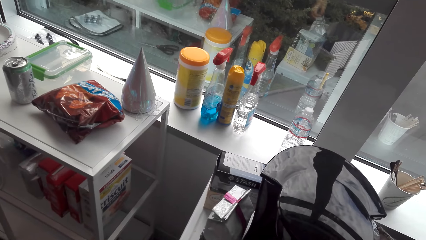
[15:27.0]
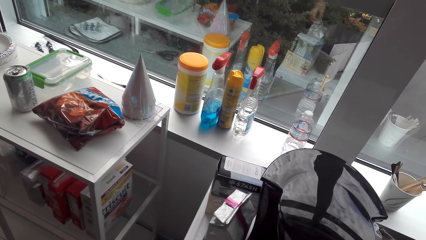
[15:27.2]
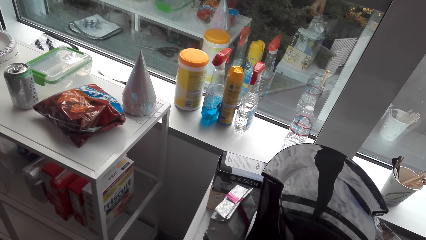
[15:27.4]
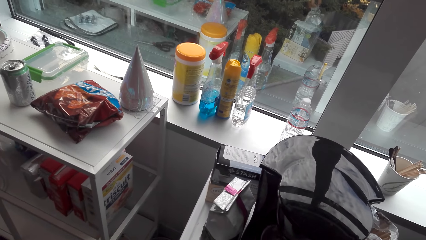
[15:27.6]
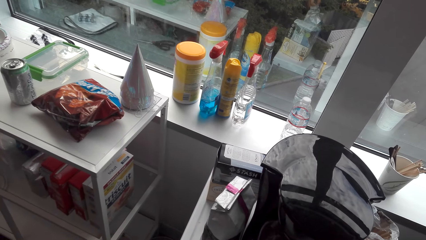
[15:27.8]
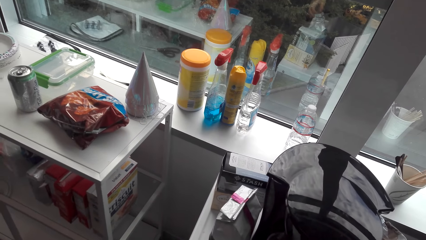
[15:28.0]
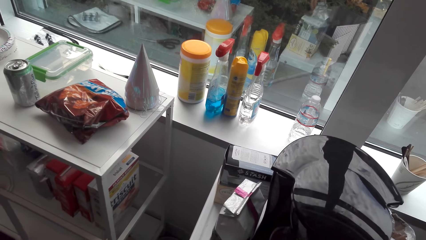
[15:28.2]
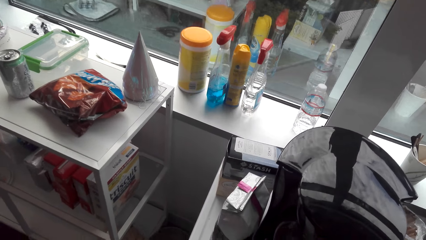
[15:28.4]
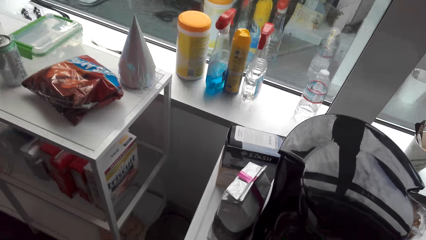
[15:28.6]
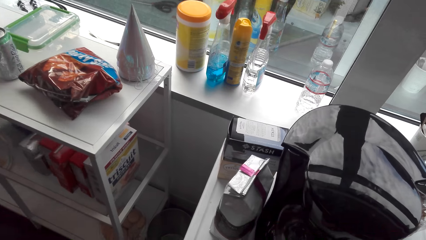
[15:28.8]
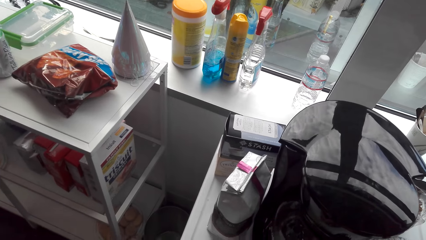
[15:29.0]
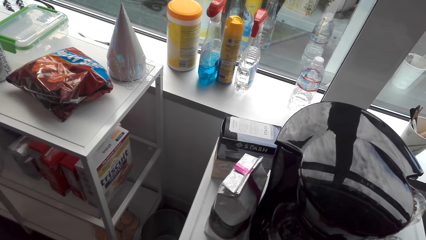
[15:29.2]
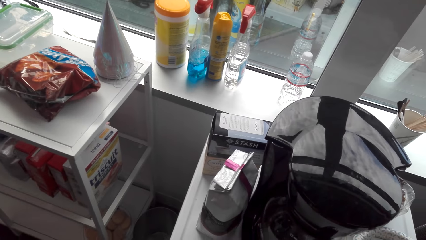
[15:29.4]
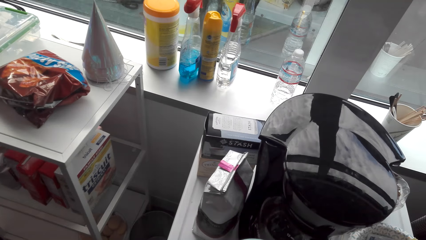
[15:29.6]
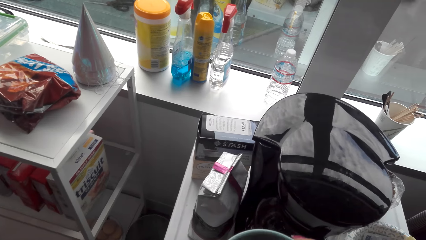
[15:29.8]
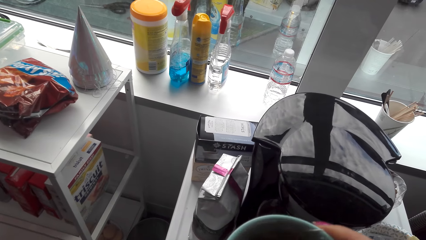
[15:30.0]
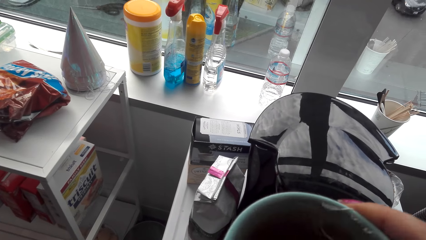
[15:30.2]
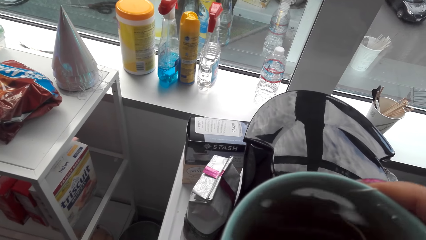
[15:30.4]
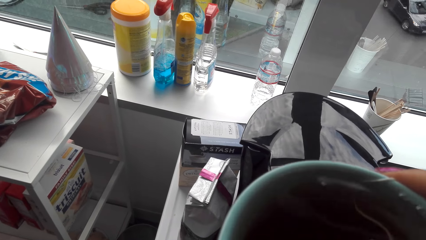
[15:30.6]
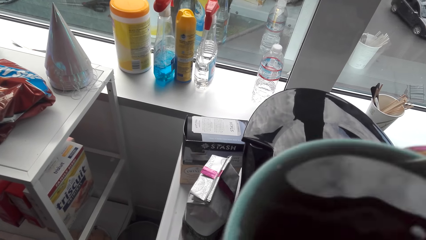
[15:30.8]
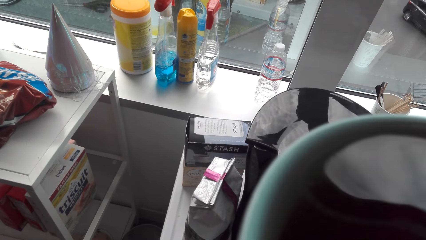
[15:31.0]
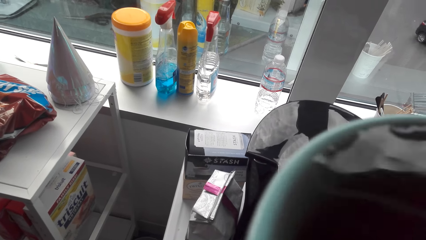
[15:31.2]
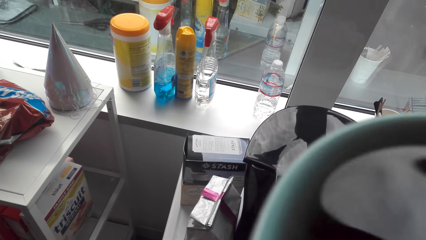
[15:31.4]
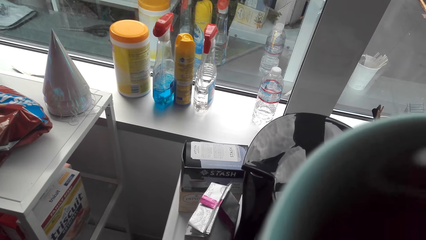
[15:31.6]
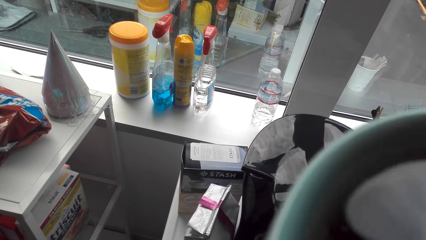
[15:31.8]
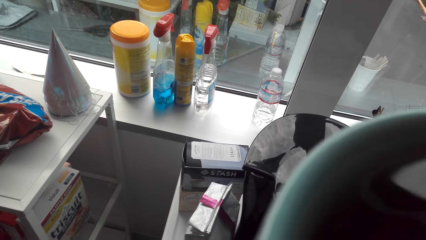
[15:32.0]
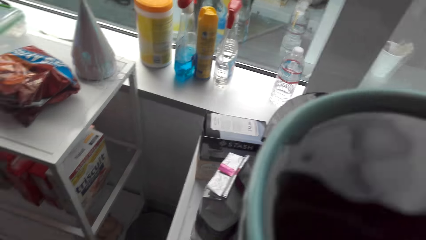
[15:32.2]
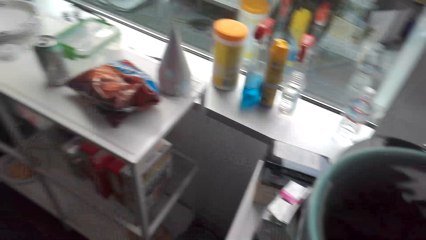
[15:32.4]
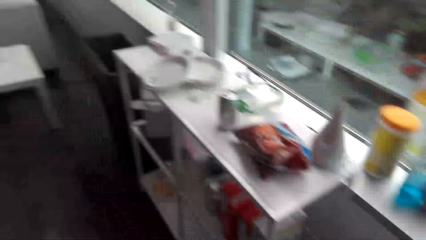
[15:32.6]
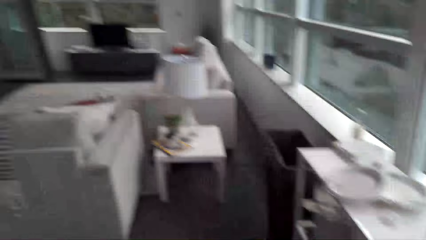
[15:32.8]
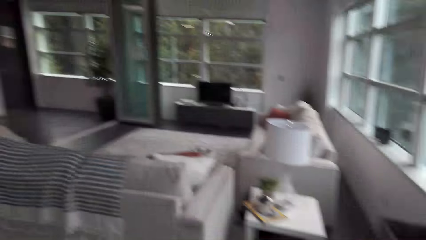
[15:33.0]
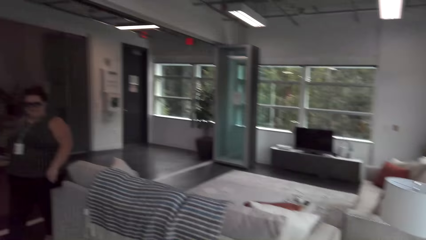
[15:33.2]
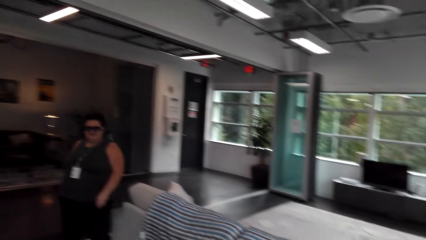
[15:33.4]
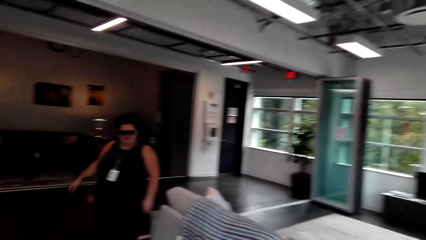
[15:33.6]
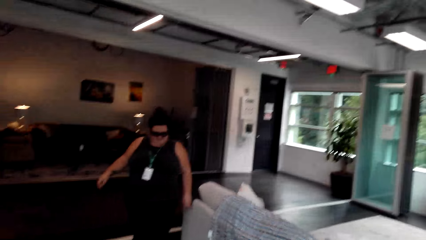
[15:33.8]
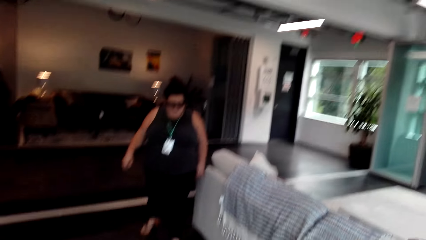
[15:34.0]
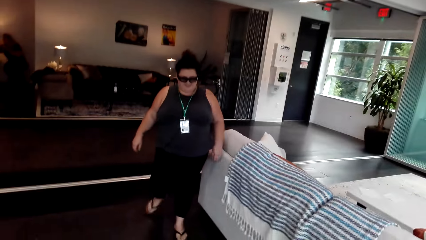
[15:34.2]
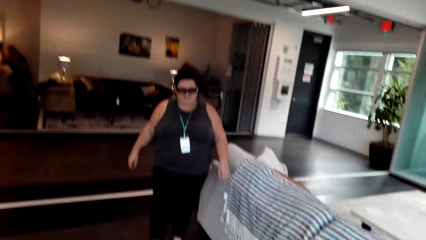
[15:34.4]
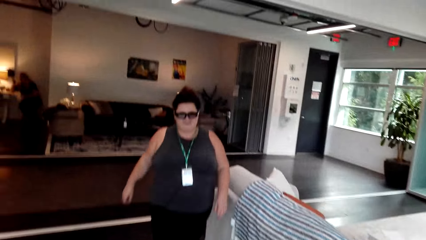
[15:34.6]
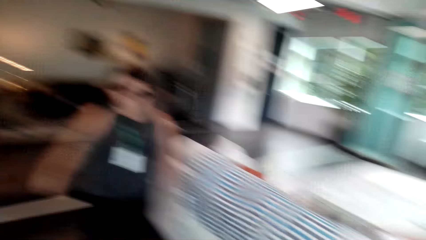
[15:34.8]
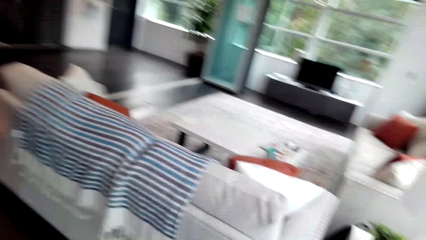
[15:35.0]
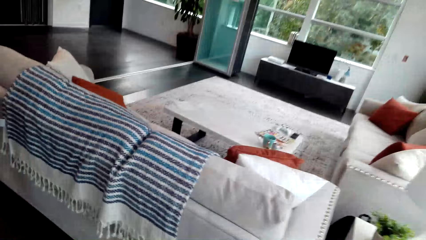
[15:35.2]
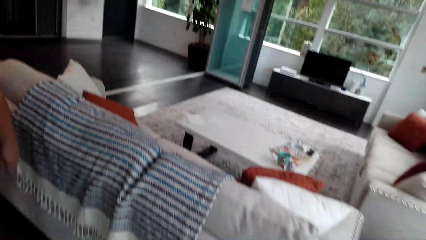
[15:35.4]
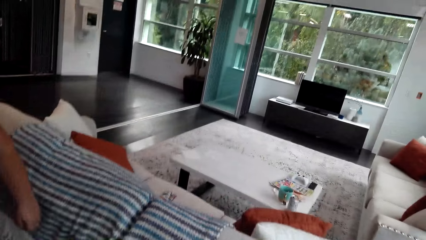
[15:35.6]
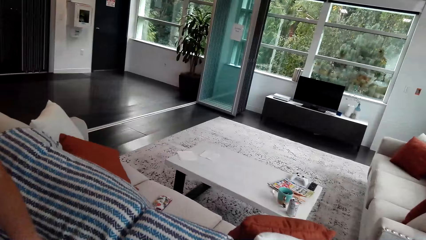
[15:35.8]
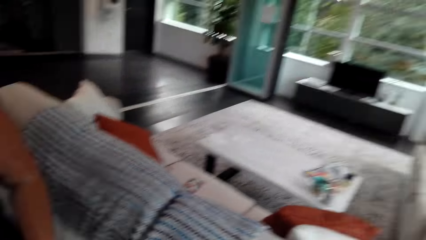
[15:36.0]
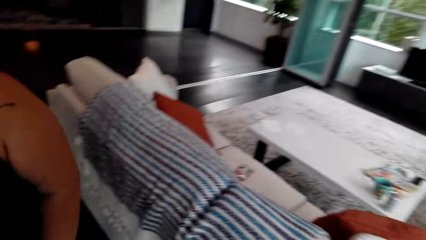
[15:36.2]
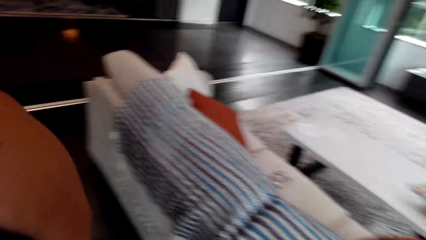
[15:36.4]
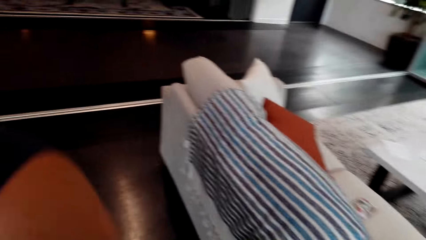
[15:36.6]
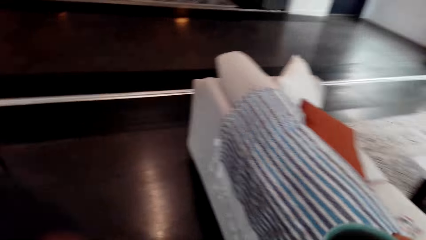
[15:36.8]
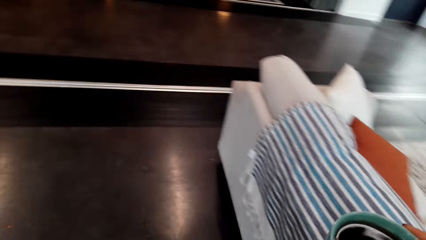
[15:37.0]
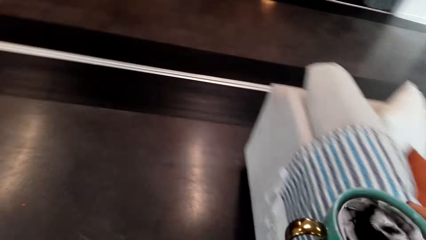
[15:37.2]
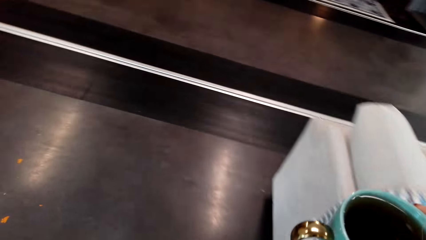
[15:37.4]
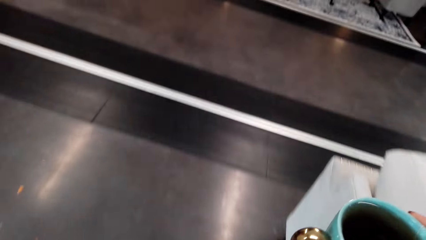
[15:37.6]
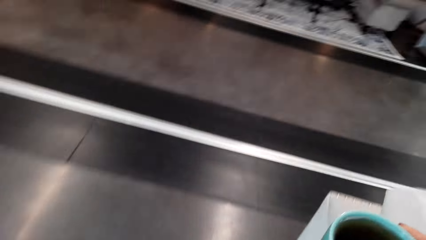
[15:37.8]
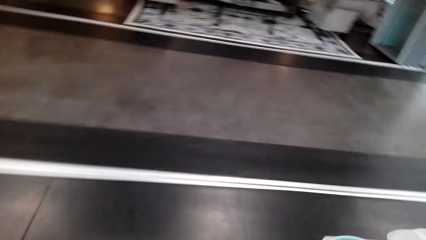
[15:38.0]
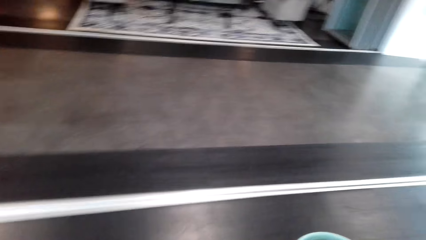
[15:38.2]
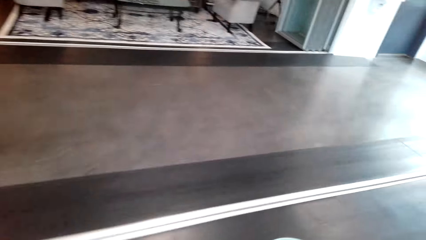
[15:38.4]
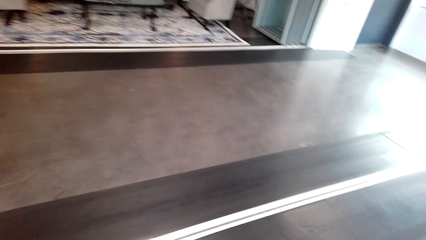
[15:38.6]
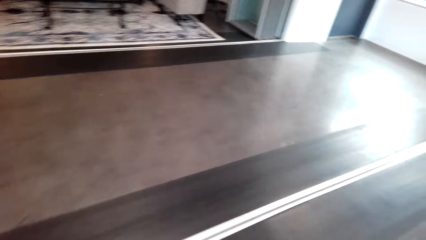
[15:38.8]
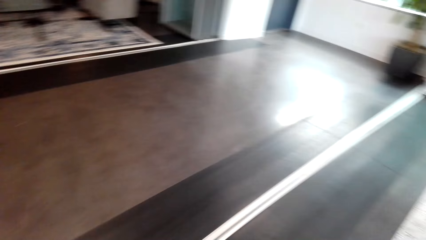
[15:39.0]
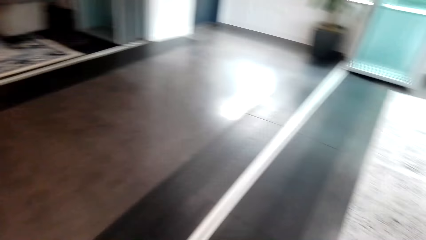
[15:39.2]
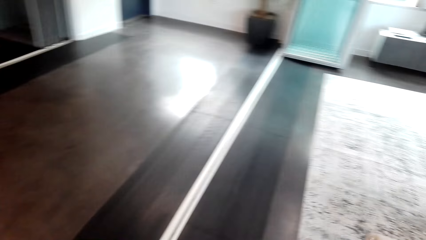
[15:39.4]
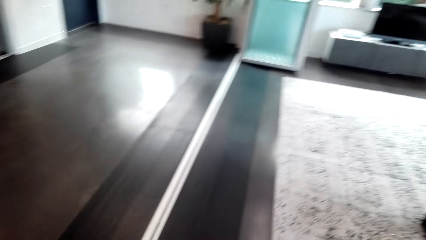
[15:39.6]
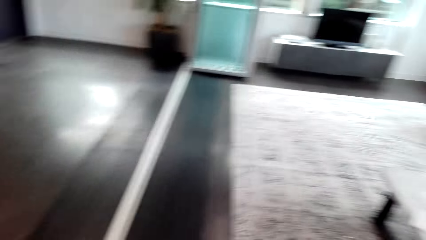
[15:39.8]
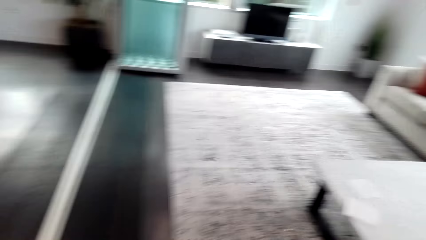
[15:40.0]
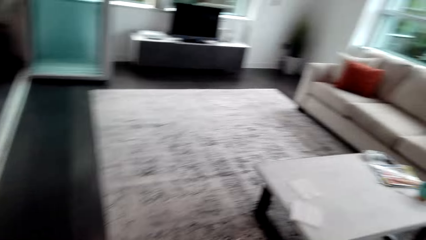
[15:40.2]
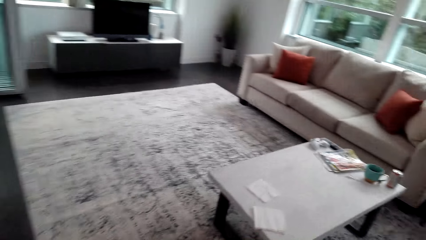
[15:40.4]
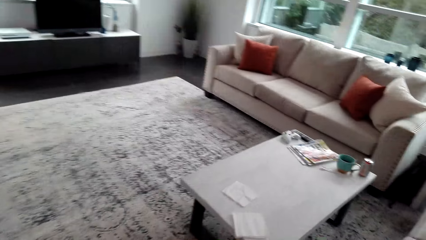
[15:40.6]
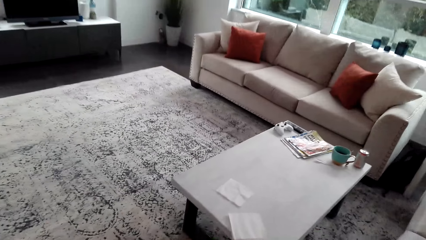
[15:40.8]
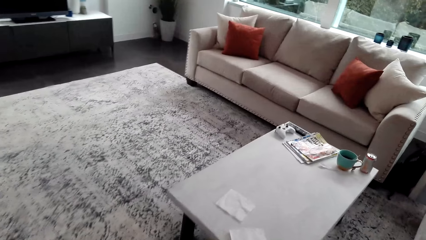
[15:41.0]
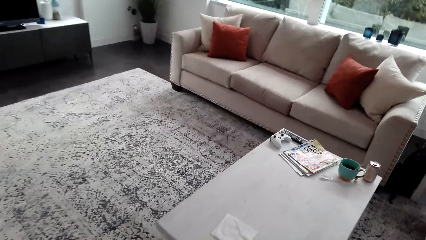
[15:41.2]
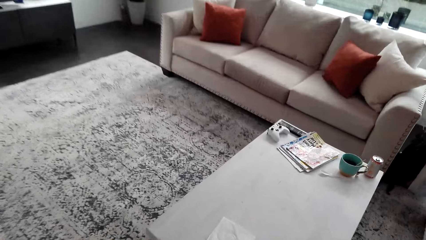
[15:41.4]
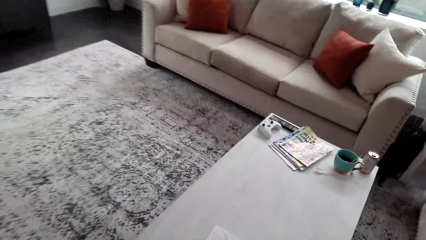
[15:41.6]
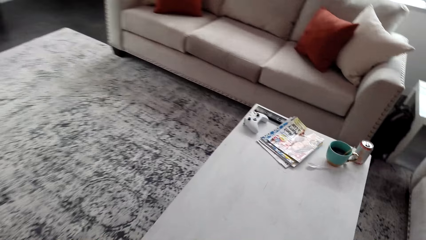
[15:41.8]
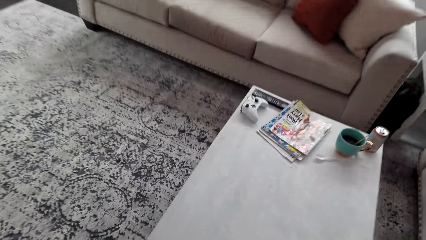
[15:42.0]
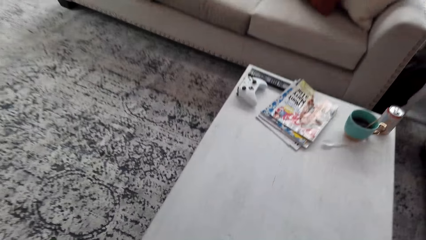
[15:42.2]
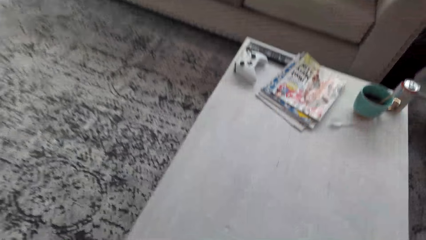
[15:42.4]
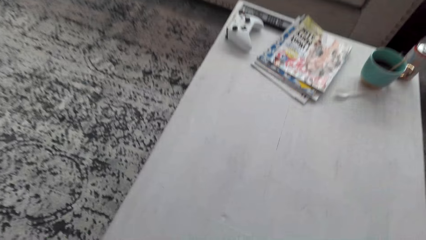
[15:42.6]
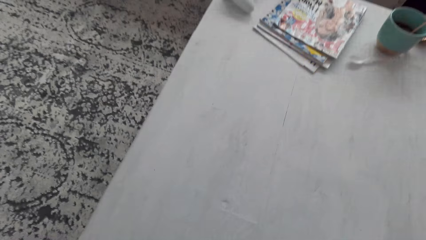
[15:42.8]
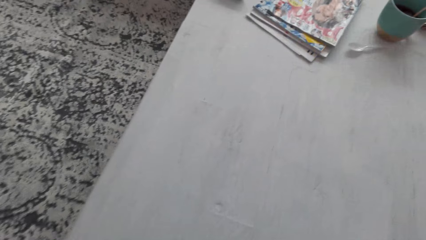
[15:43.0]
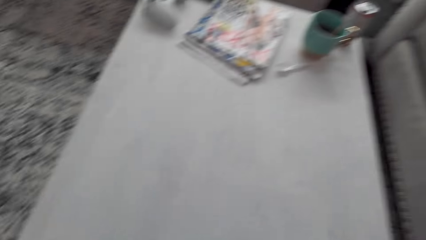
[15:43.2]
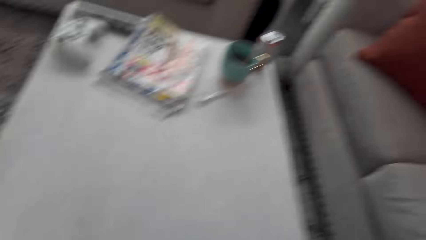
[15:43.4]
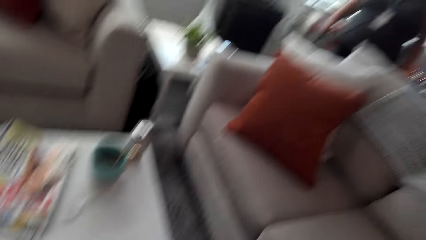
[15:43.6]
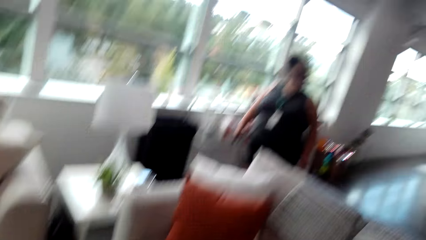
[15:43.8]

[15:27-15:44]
The camera wearer sips on the coffee. They walk around.
